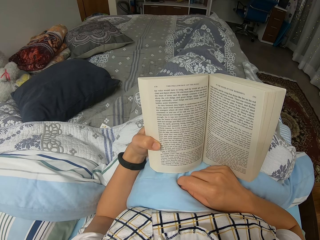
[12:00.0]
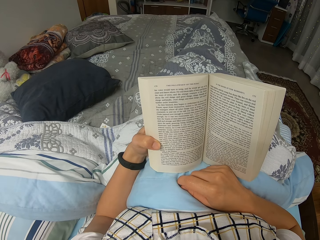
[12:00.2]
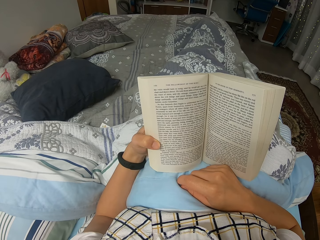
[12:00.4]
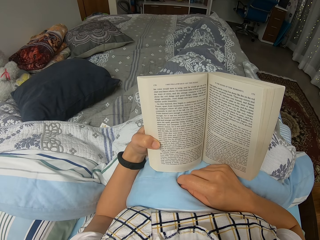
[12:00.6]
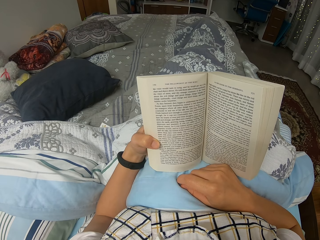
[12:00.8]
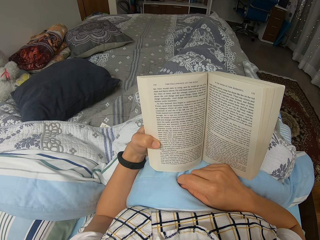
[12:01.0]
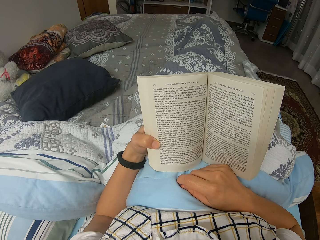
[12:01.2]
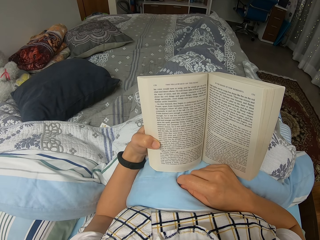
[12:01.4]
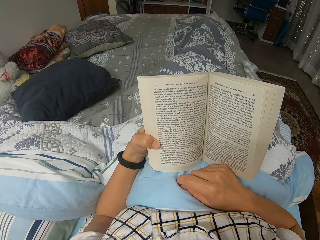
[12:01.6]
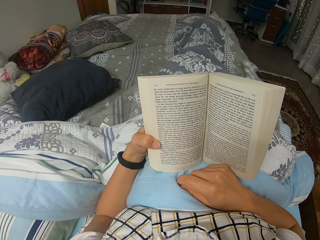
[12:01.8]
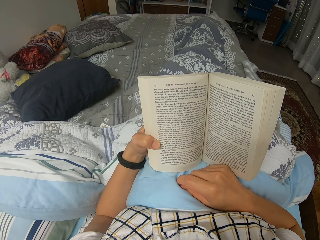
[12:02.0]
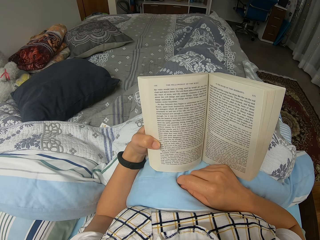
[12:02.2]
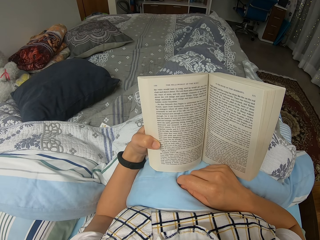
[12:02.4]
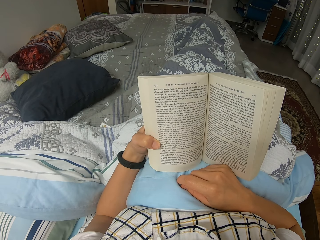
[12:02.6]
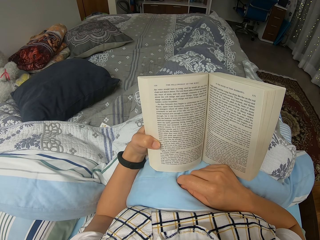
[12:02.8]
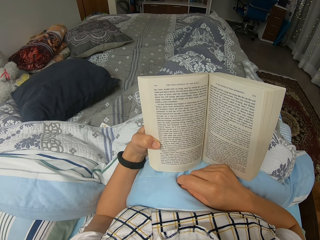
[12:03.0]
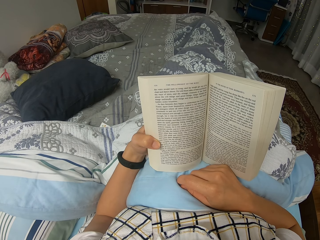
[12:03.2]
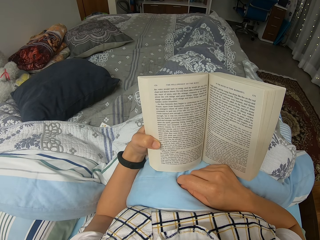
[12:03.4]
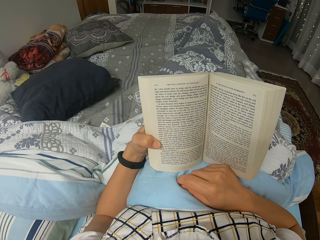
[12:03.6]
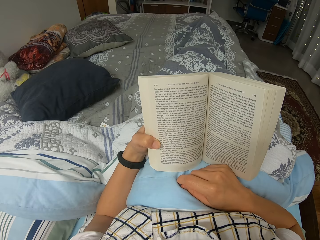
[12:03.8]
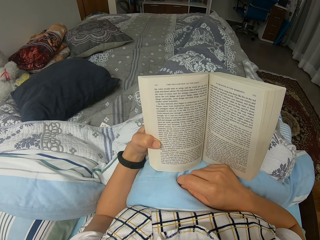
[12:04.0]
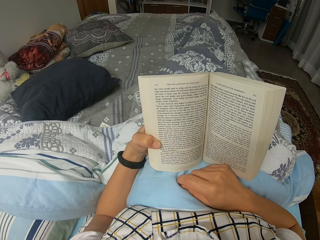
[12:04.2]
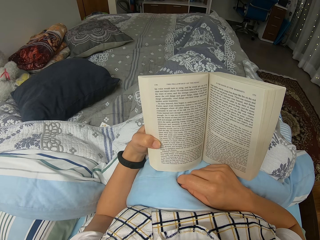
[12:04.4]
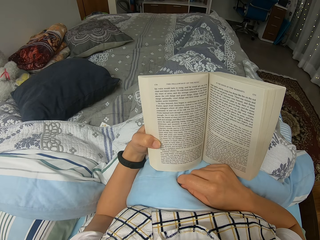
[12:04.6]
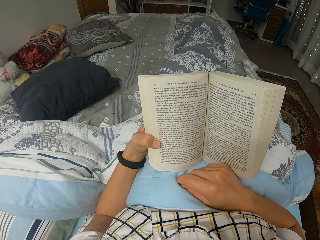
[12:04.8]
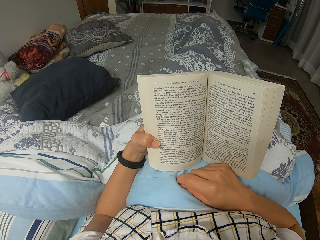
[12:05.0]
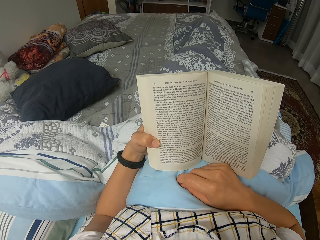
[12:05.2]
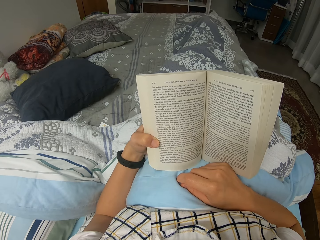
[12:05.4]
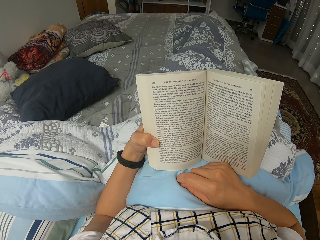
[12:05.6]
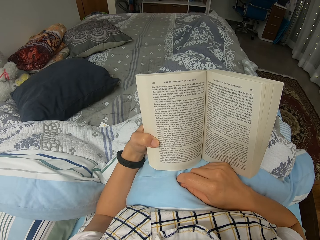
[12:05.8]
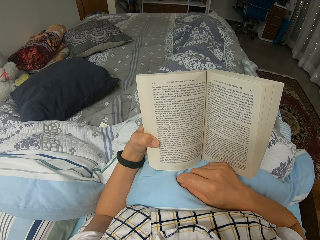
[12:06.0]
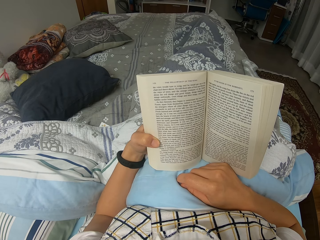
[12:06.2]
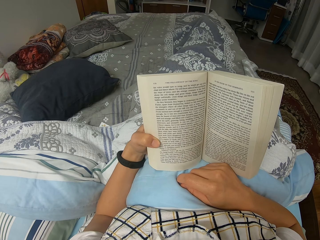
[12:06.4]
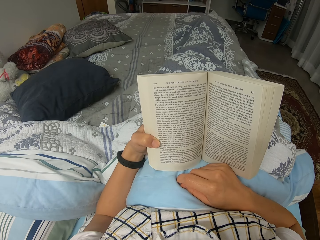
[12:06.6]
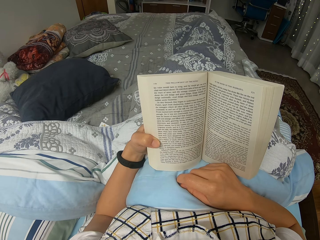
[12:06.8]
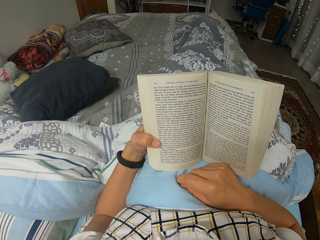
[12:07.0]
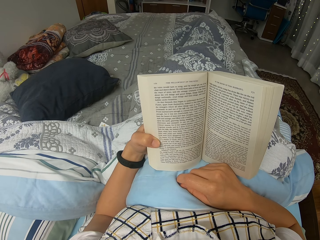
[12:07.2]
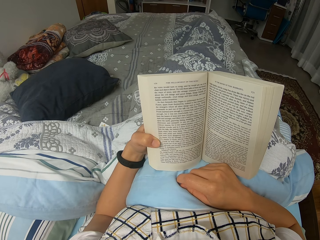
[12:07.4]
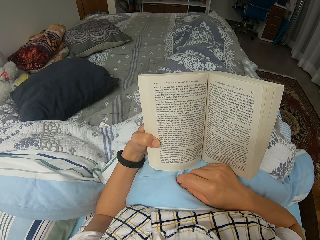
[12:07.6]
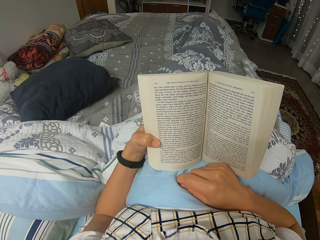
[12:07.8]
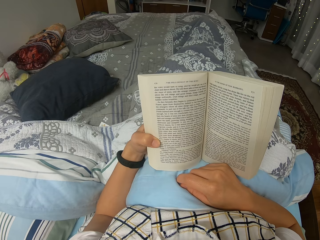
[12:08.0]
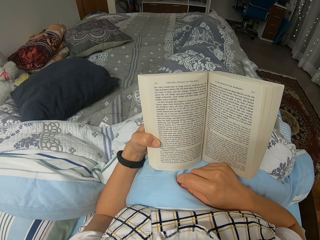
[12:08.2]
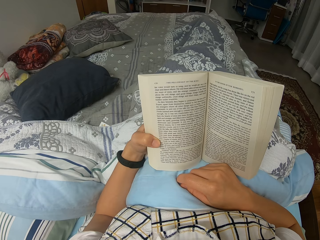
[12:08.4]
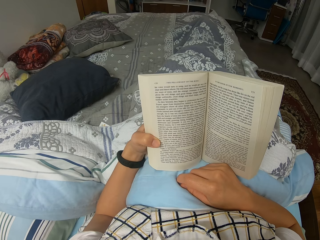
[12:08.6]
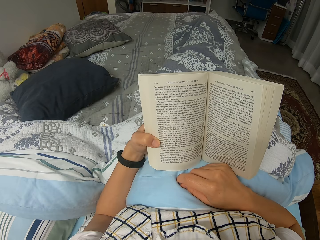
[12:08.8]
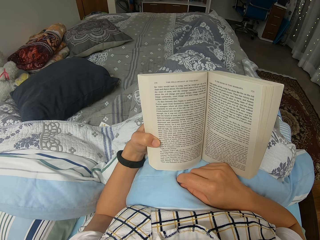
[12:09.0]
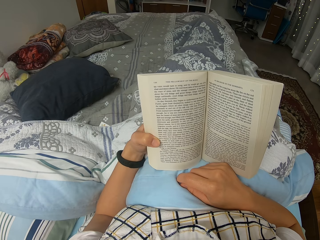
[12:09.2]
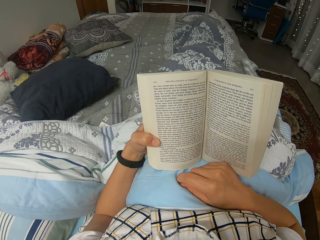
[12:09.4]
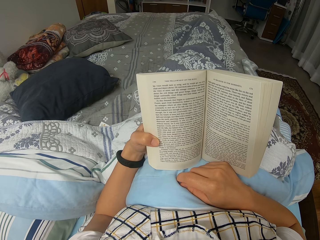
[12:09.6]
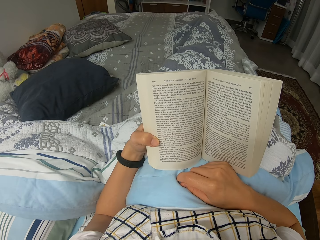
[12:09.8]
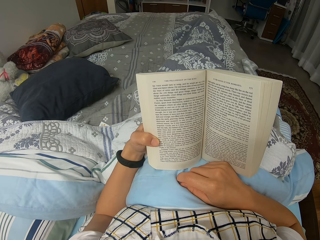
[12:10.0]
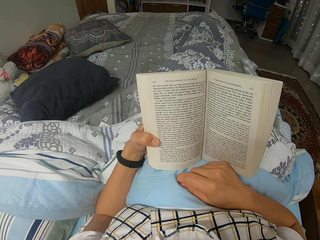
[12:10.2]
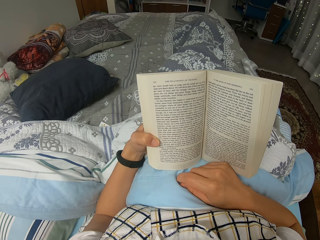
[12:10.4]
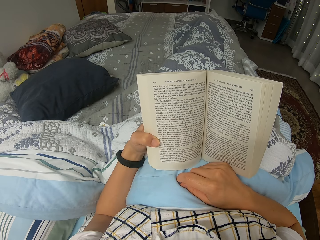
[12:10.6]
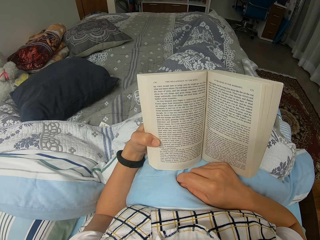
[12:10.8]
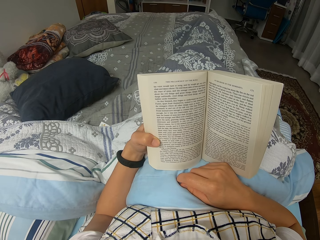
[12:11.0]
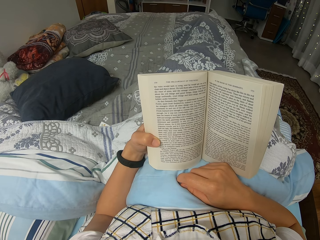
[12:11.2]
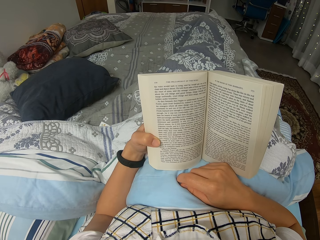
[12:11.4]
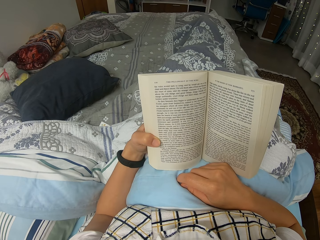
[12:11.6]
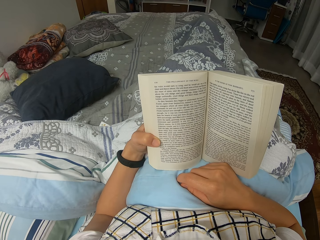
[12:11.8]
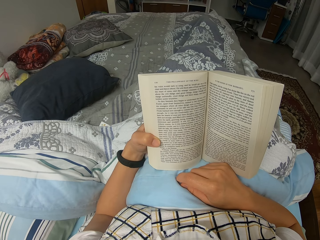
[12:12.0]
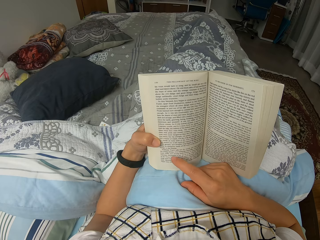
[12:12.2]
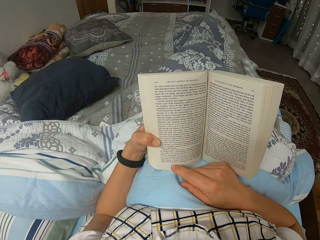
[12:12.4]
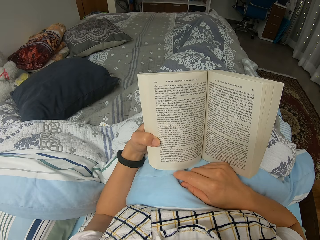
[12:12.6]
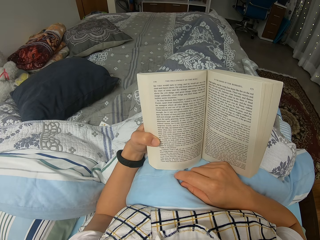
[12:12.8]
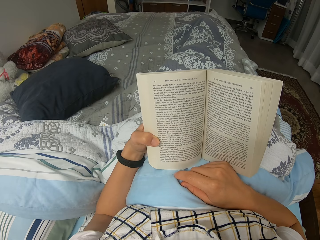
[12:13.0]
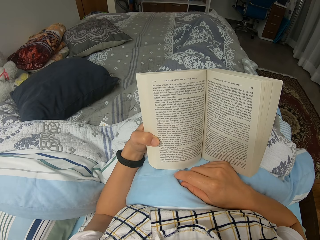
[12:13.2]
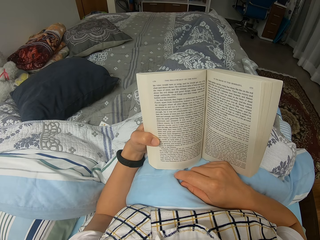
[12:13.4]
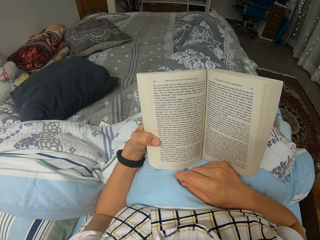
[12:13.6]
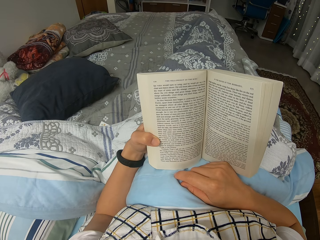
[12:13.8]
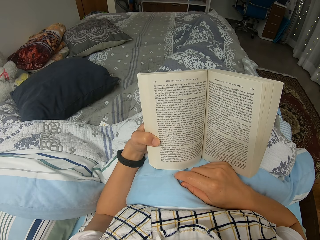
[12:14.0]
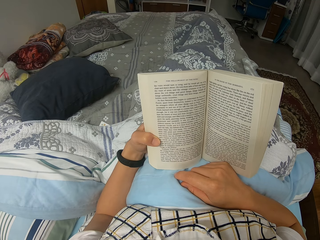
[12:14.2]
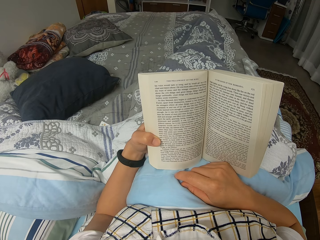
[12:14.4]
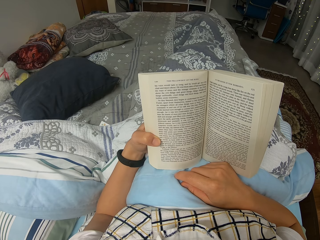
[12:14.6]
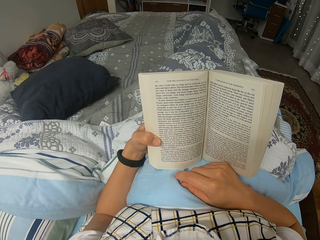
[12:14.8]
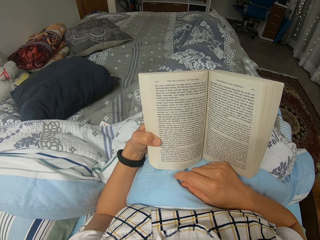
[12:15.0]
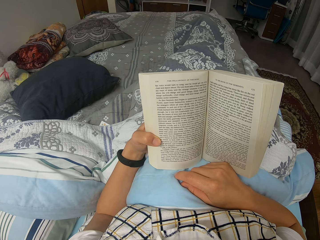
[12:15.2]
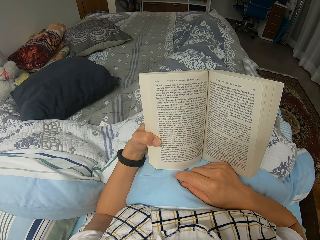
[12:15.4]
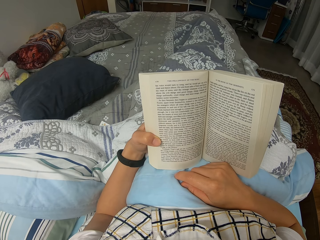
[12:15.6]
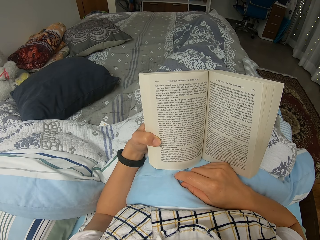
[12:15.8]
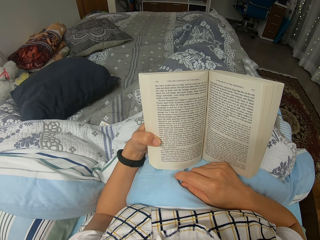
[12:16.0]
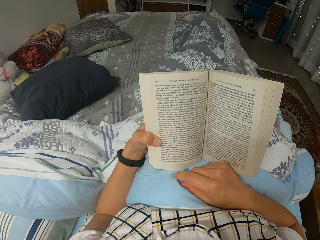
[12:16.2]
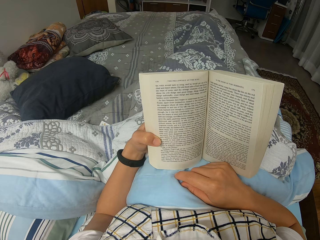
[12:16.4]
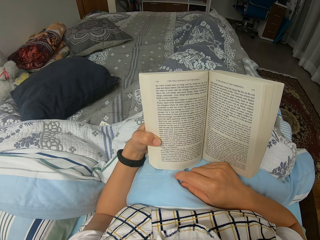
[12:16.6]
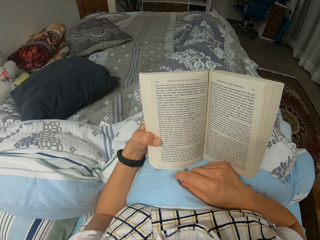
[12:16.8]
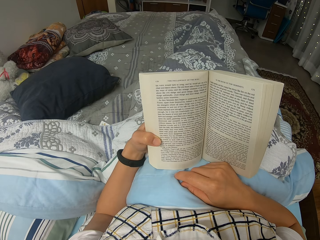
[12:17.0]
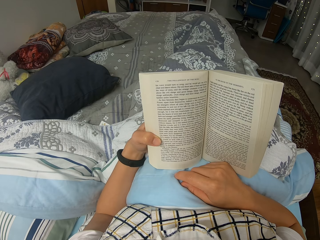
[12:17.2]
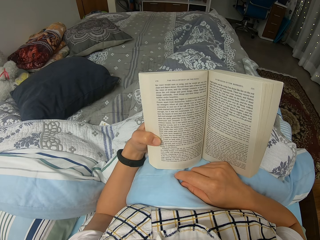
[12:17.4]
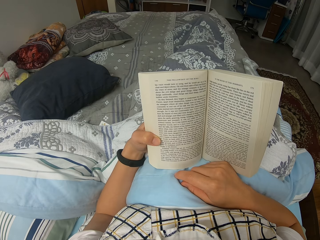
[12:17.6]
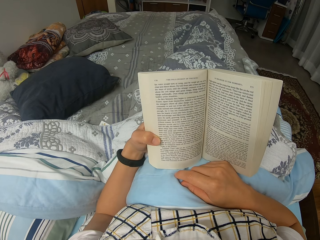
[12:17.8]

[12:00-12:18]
The camera wearer reads through the novel. They read through the novel again. They move the index finger. They read through the novel.

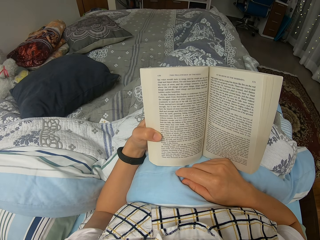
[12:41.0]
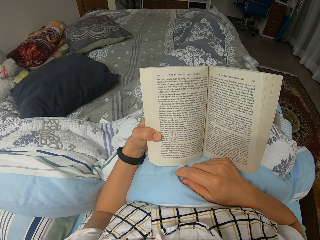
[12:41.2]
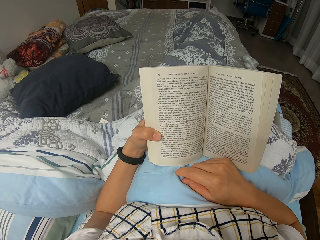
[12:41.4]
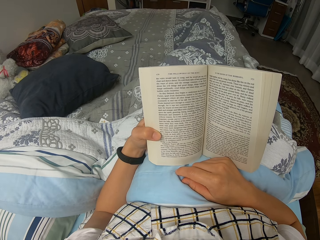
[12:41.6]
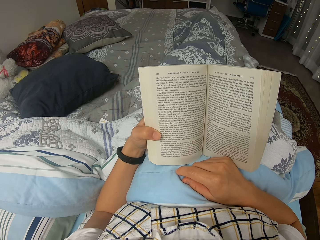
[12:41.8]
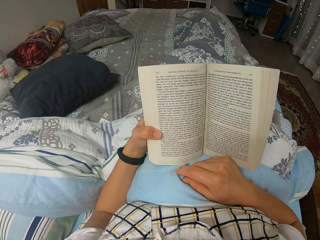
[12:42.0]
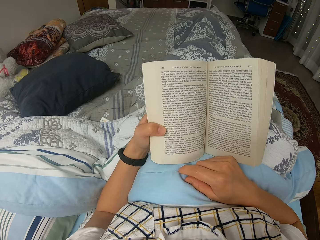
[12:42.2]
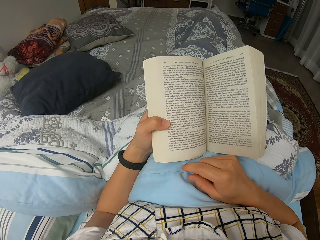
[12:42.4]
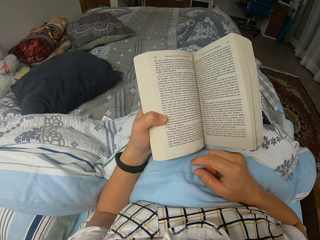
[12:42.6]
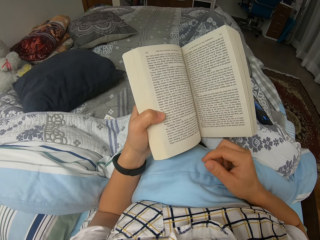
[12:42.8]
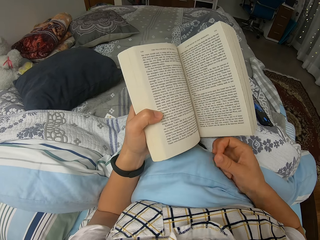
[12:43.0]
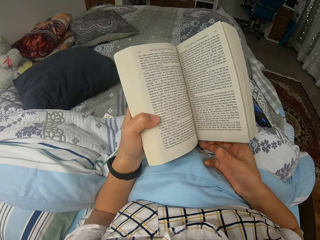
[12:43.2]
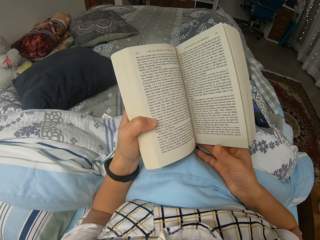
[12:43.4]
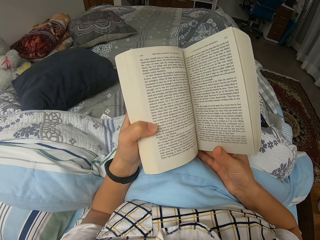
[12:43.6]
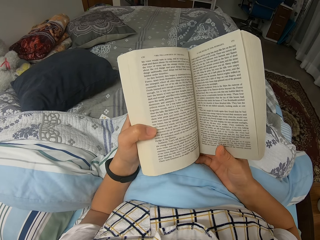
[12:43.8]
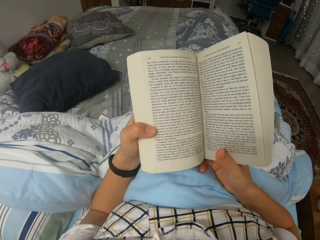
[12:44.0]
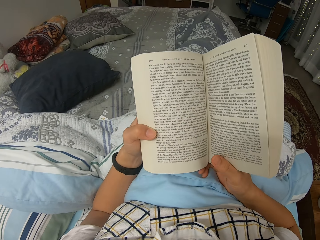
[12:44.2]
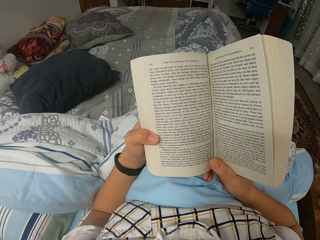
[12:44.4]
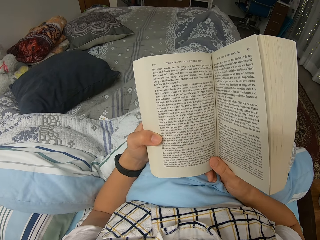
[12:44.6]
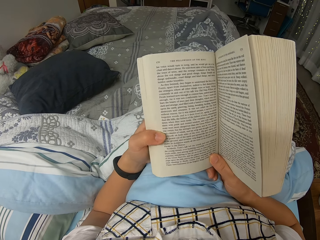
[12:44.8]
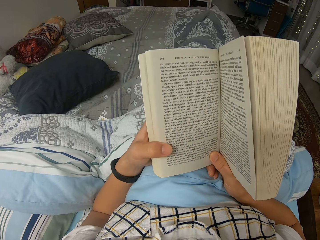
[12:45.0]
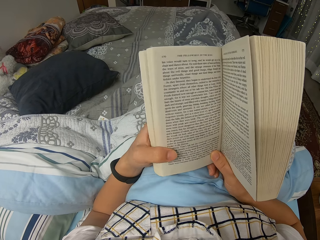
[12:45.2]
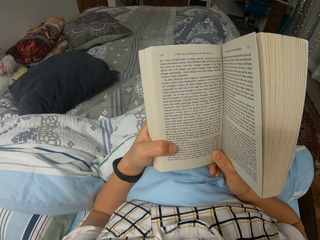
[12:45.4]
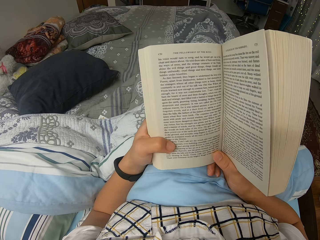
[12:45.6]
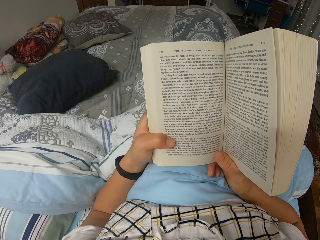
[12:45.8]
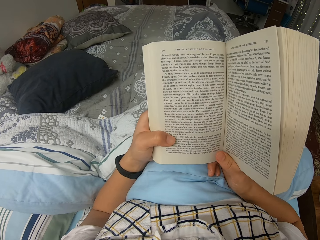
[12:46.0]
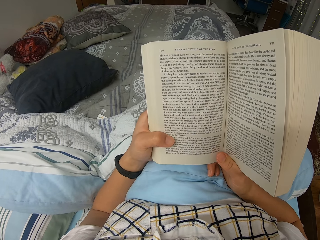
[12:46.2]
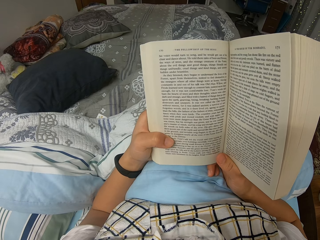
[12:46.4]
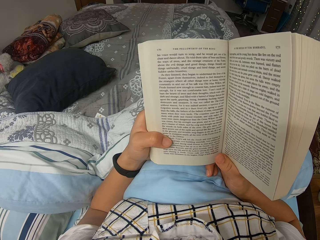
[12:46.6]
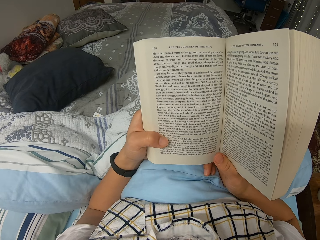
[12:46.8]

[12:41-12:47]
The camera wearer moves the right hand and moves the position of the novel. They hold the novel with both hands. They move the position of the novel slightly and move the legs inside the duvet slightly. They read through the novel.
